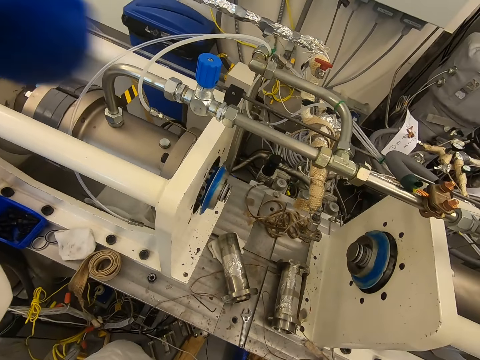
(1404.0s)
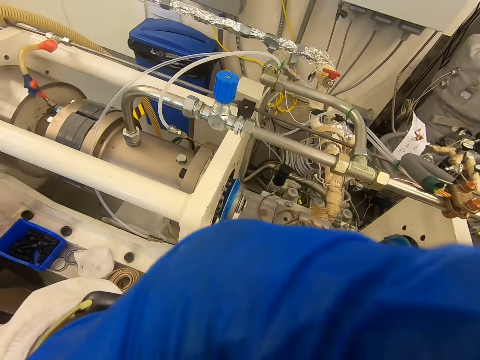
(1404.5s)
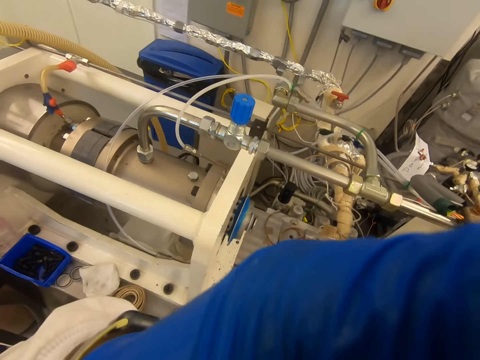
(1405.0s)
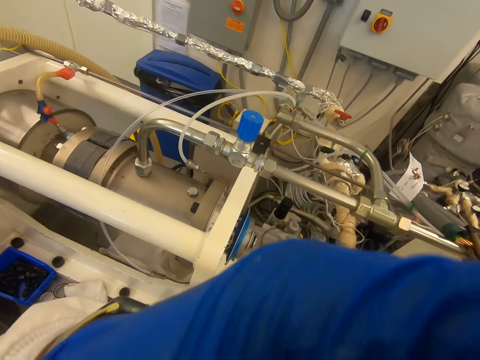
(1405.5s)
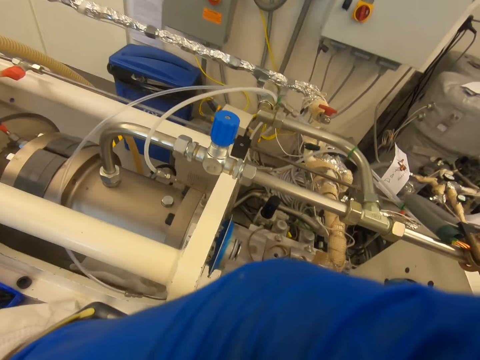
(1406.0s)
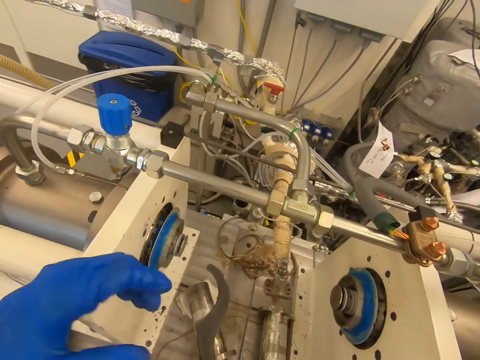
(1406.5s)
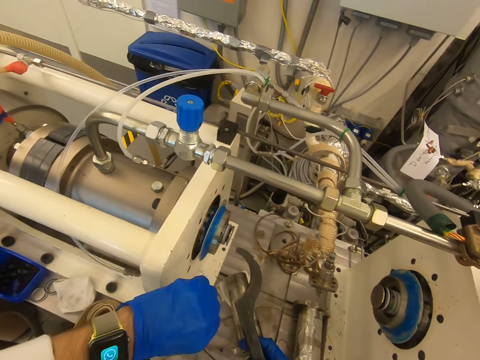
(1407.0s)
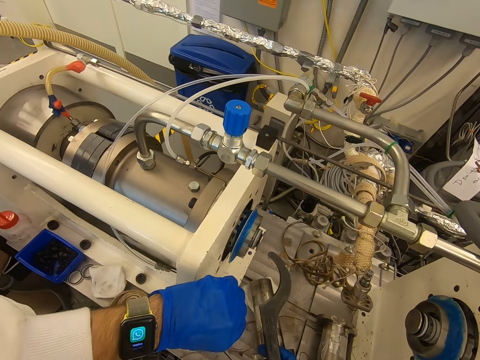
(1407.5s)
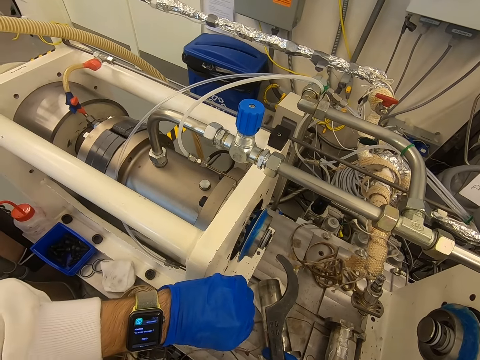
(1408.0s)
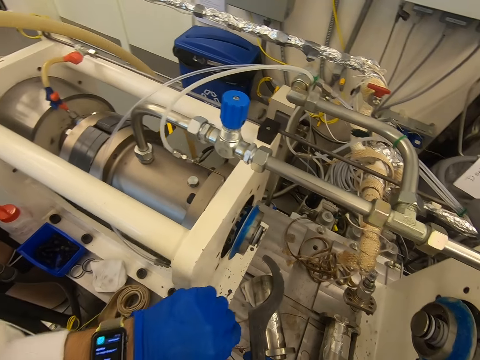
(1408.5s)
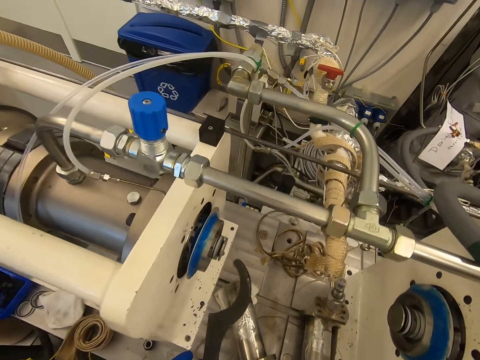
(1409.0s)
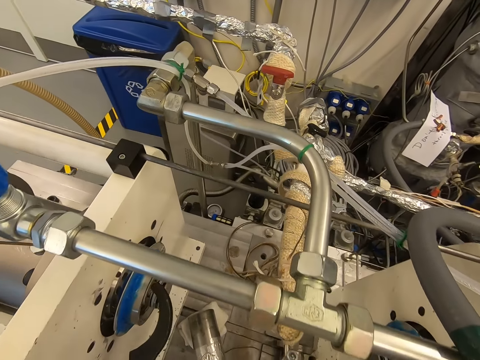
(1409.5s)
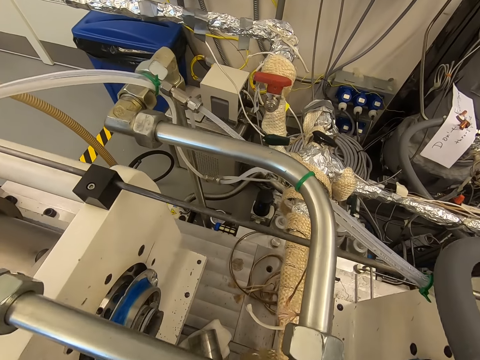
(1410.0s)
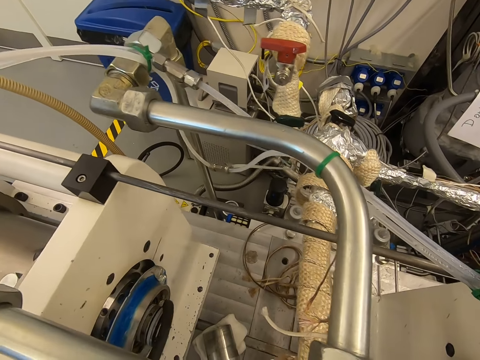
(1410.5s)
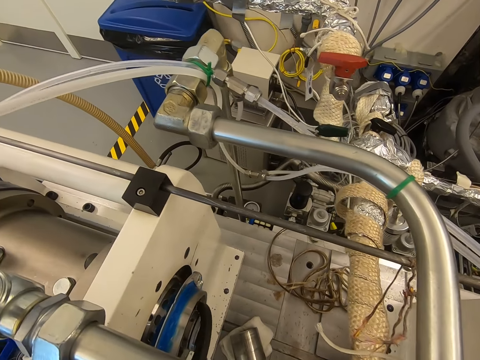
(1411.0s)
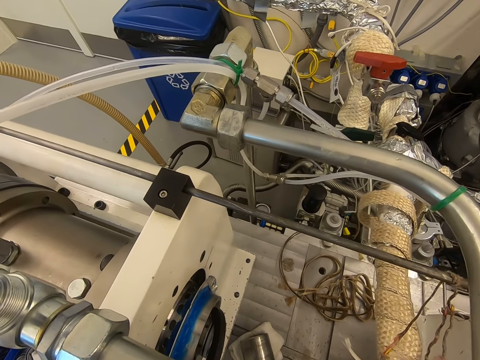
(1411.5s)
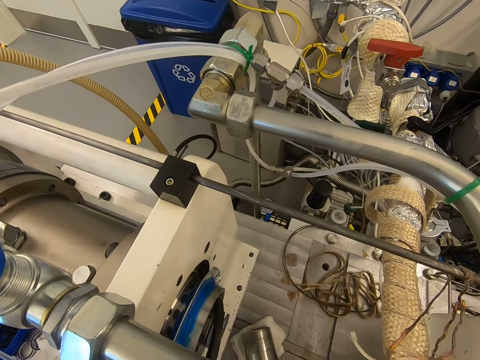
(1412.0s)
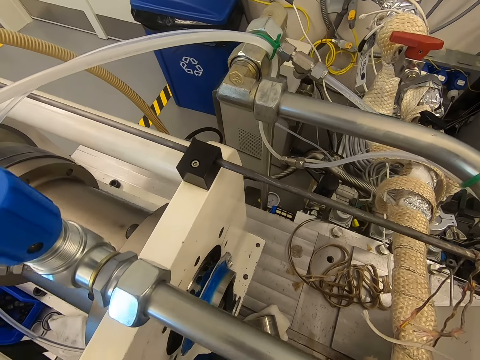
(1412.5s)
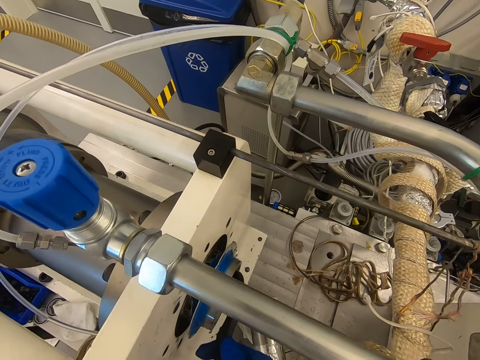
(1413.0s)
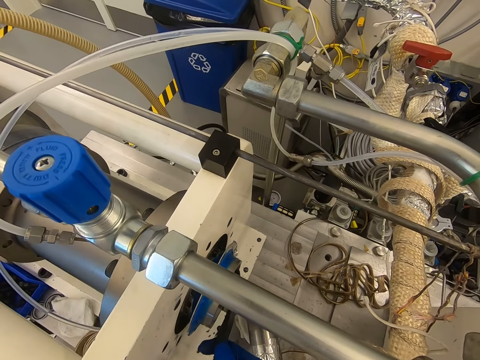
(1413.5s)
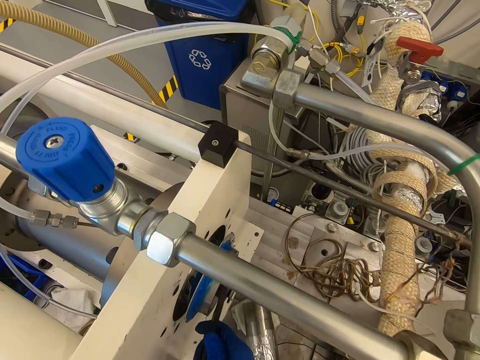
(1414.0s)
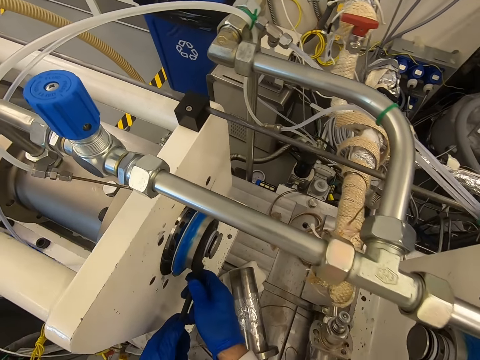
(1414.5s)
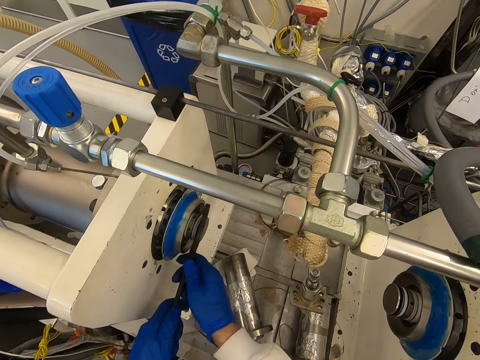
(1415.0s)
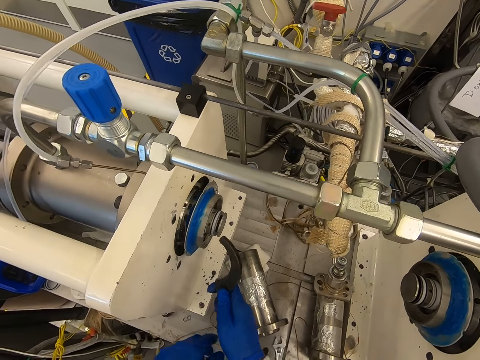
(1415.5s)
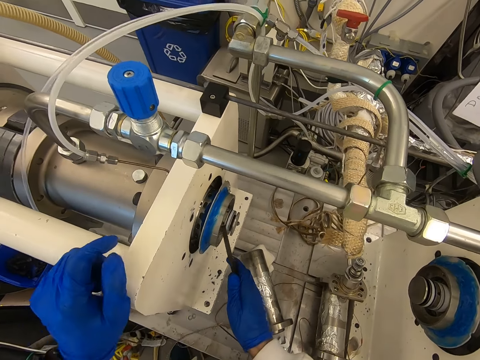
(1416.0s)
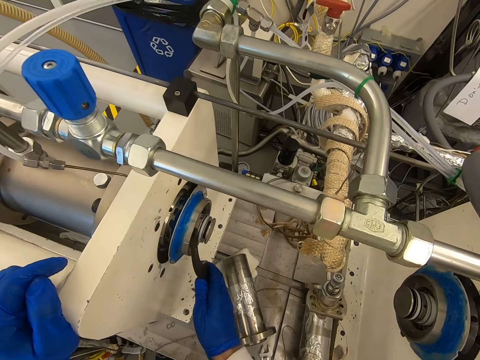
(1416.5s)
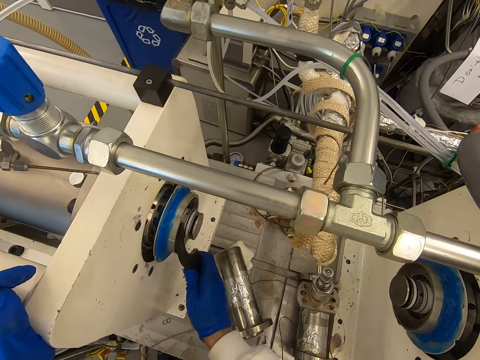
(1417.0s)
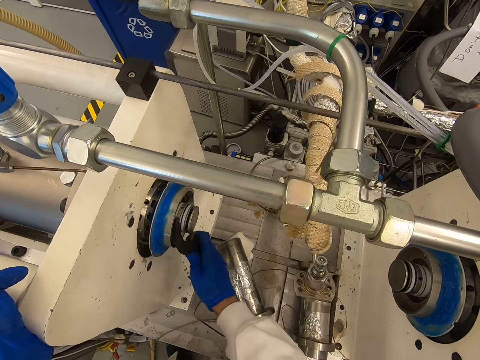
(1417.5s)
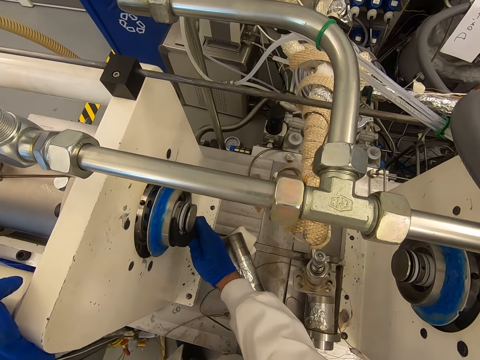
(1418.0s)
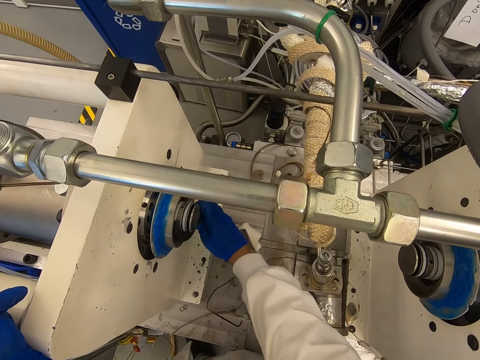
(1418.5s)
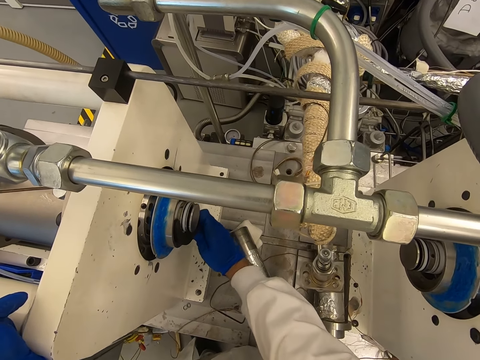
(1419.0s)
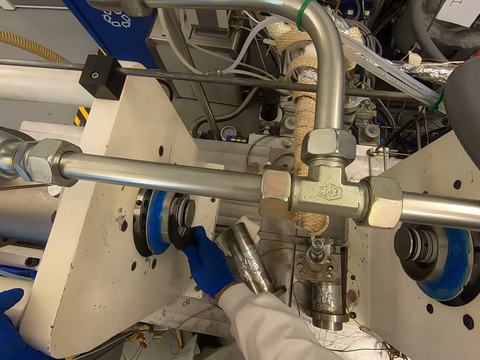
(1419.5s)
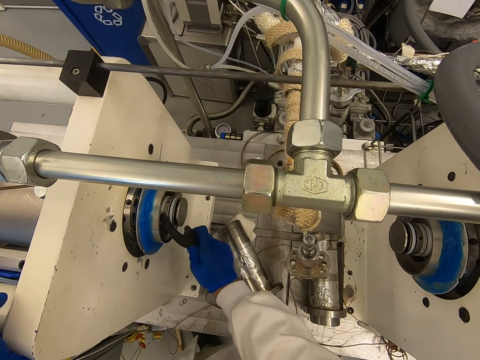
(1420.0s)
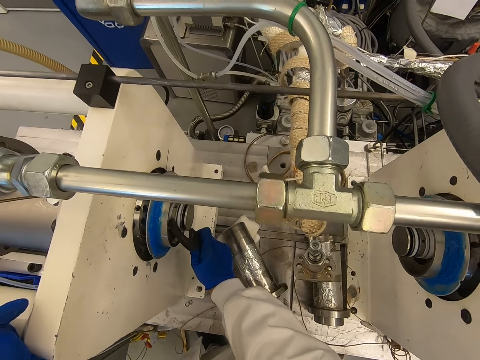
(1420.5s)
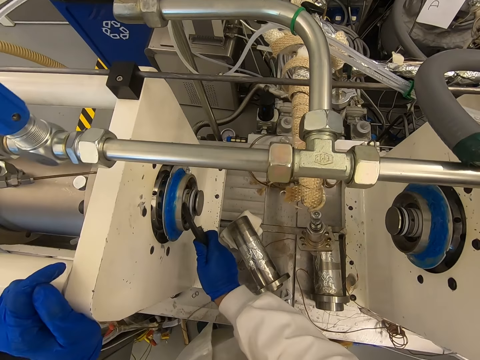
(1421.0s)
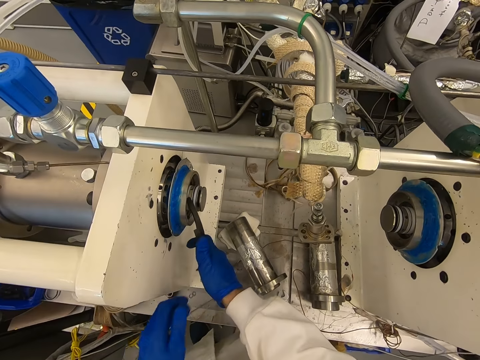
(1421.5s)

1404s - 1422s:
The camera wearer lifts up his left hand. He inserts the metal in the machine. He fixes the wheel hub. He rotates the metal in the machine.

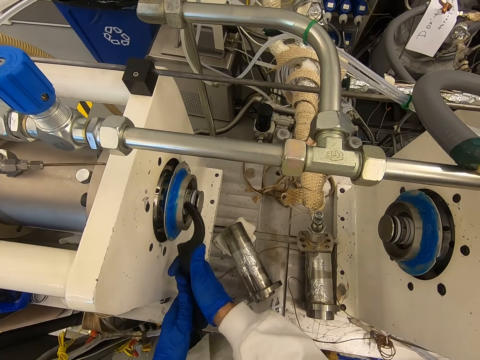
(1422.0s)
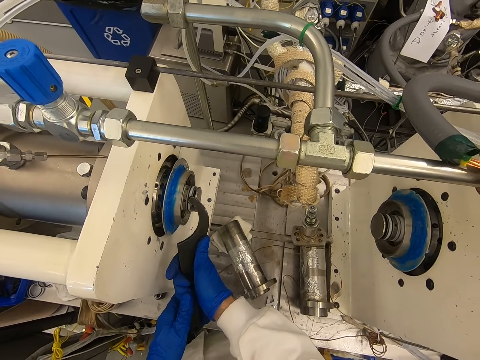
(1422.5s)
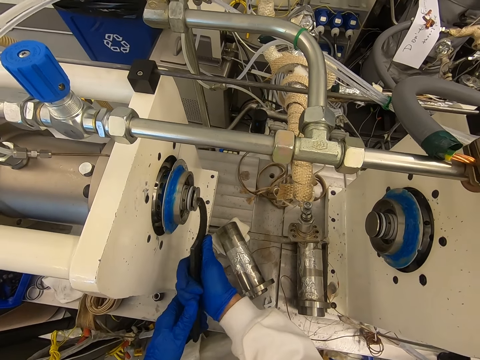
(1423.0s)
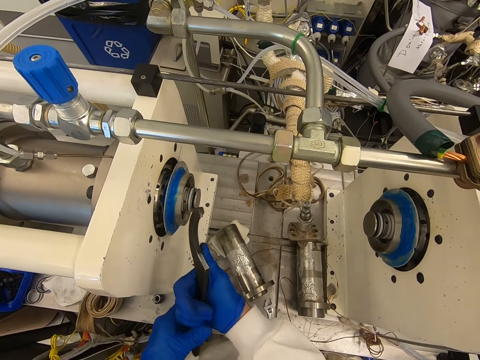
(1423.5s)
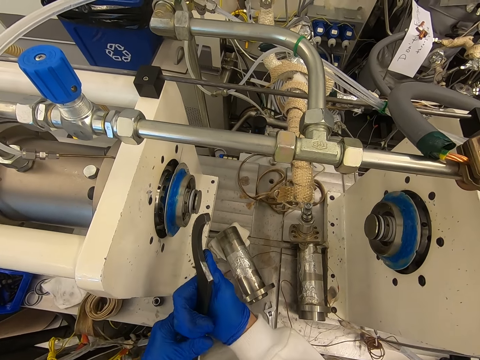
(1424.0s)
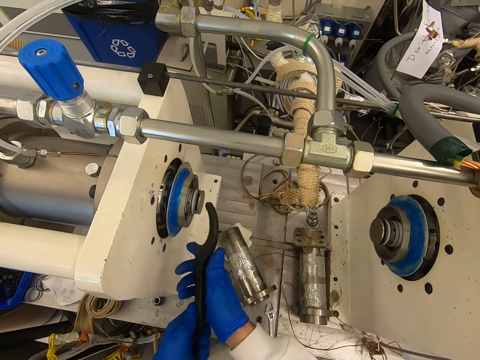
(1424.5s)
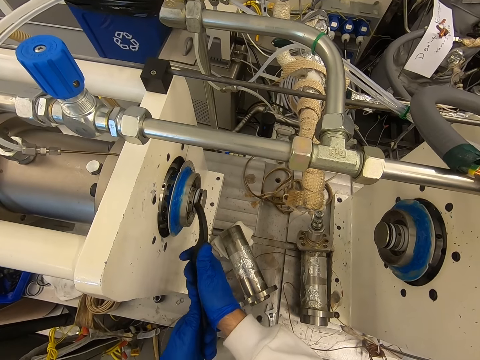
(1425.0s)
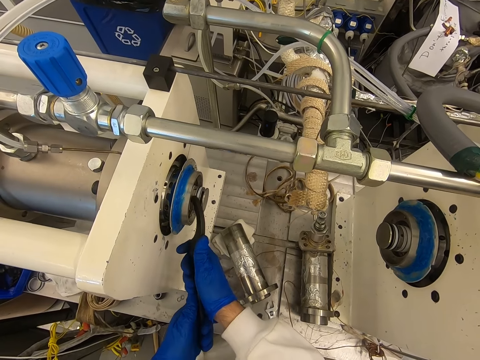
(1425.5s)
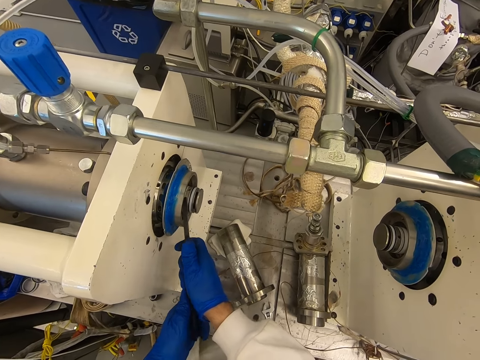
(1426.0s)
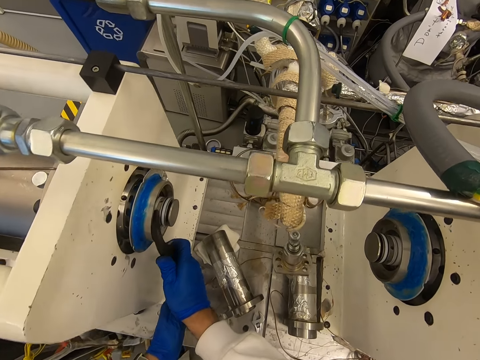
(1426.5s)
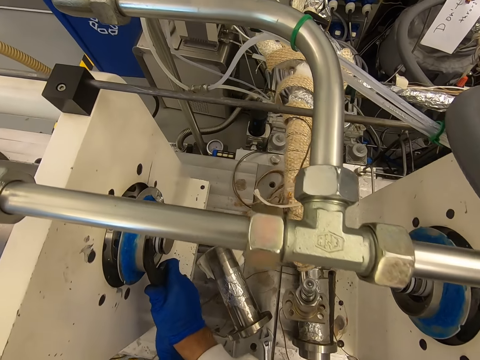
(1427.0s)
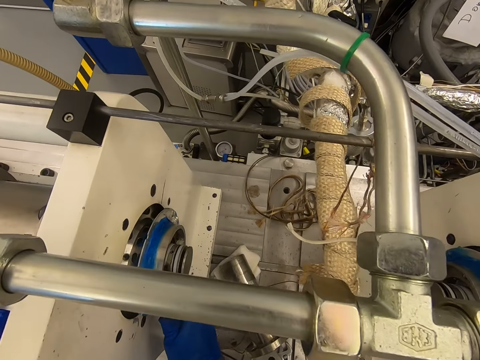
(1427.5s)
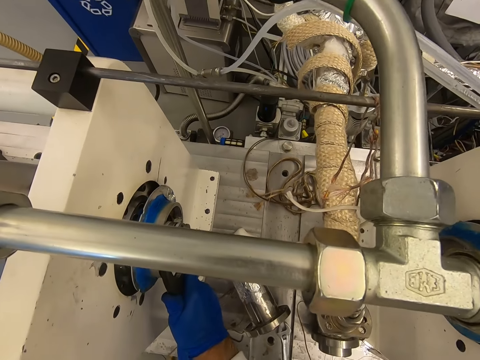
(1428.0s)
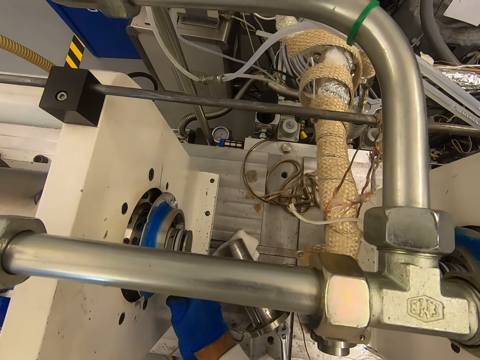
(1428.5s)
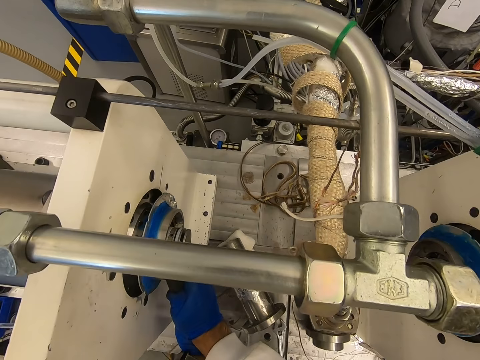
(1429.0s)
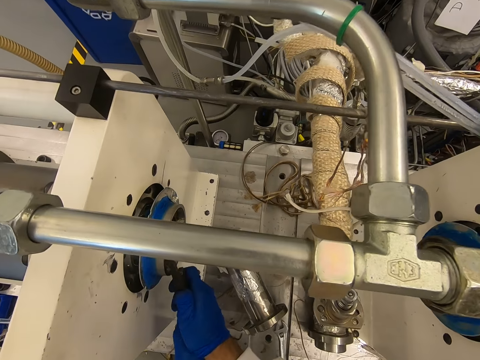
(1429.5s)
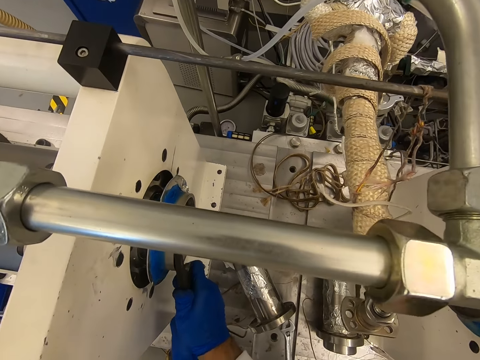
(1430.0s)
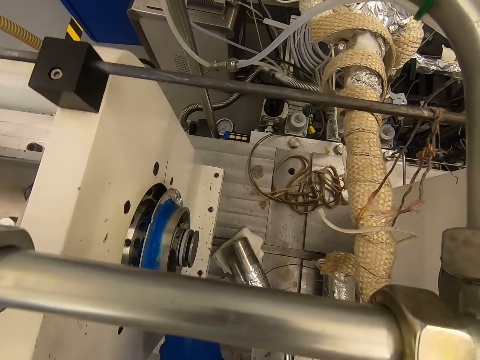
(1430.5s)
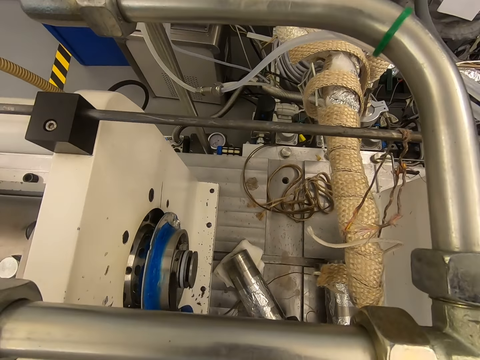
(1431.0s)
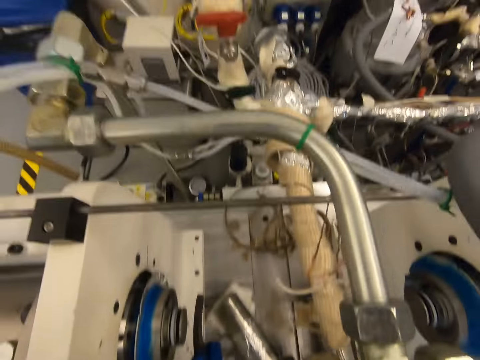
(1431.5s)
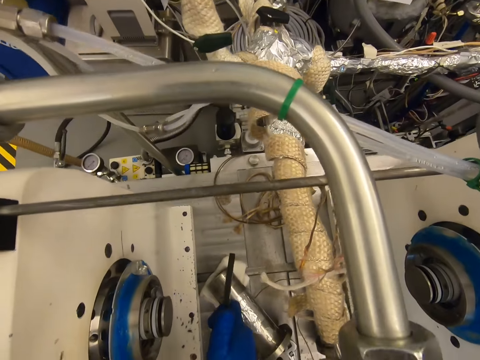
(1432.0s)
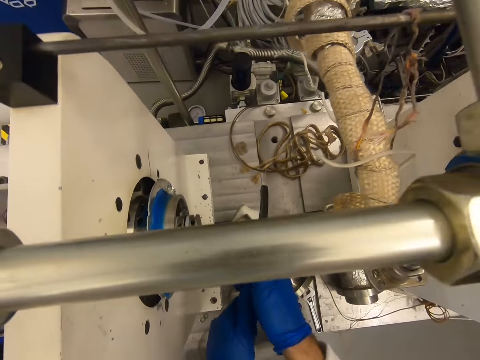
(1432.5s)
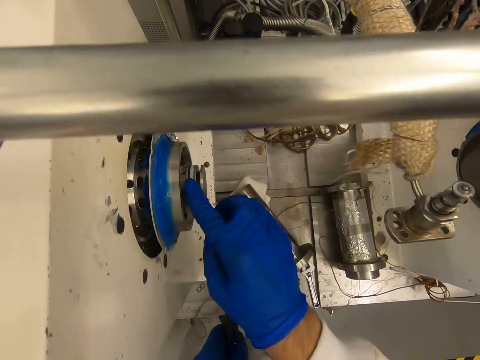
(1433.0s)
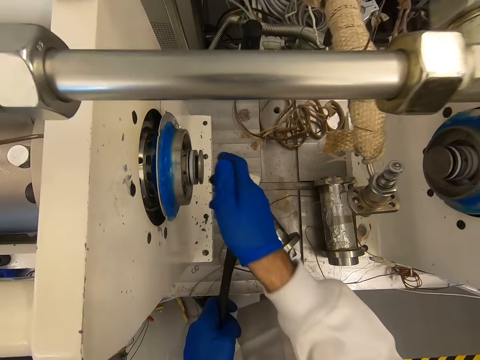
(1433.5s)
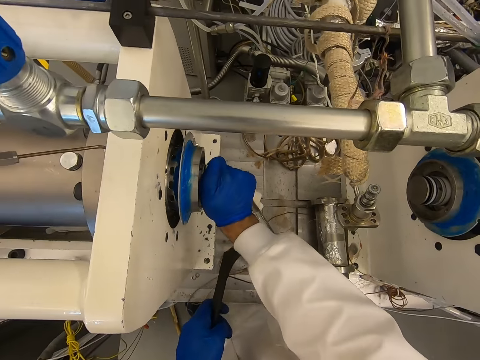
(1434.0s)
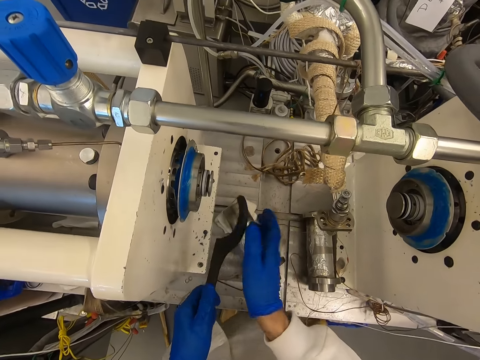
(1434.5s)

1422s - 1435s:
The camera wearer holds the metal in his hands. He holds the metal in his hands again.
